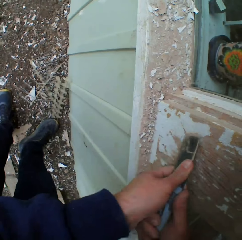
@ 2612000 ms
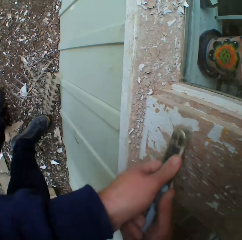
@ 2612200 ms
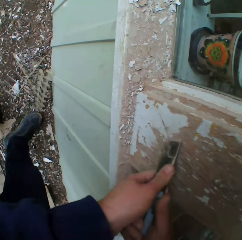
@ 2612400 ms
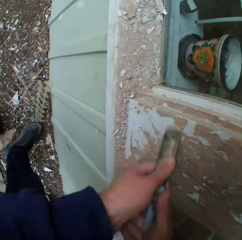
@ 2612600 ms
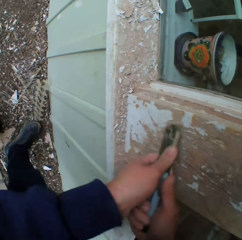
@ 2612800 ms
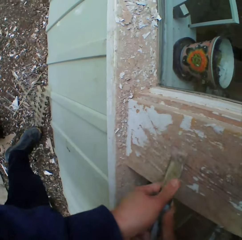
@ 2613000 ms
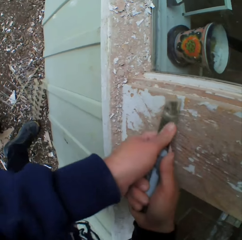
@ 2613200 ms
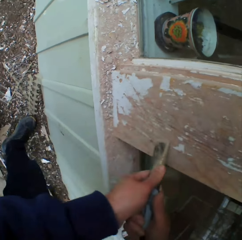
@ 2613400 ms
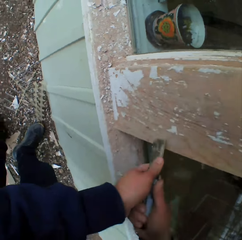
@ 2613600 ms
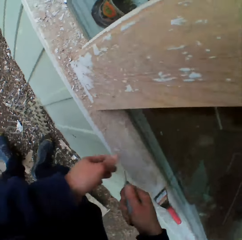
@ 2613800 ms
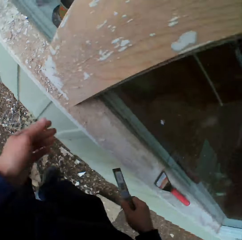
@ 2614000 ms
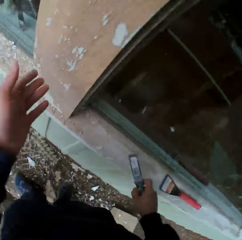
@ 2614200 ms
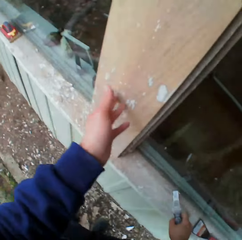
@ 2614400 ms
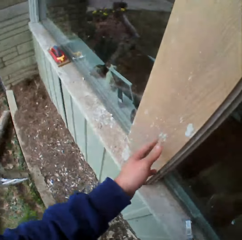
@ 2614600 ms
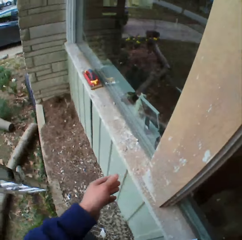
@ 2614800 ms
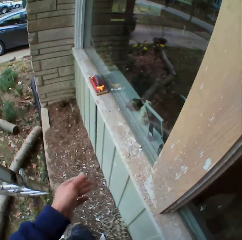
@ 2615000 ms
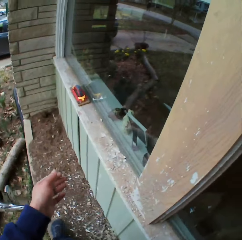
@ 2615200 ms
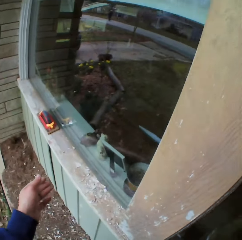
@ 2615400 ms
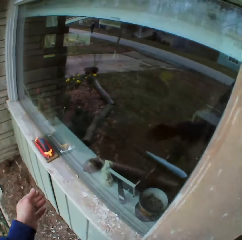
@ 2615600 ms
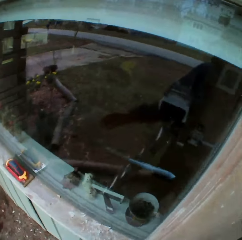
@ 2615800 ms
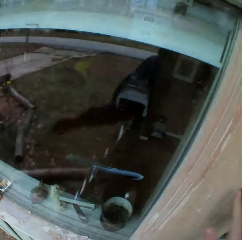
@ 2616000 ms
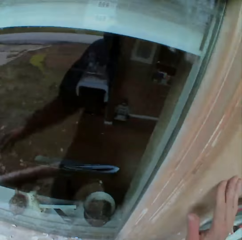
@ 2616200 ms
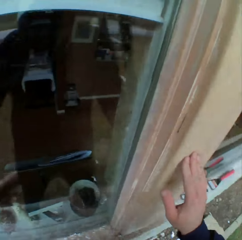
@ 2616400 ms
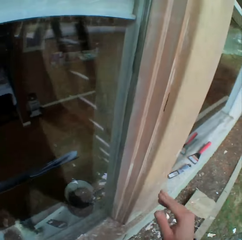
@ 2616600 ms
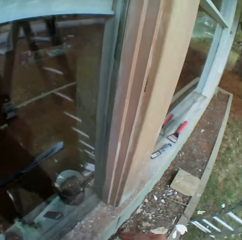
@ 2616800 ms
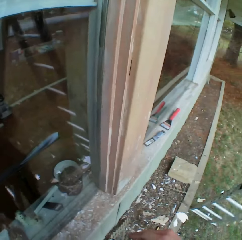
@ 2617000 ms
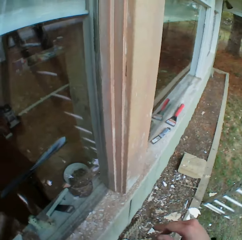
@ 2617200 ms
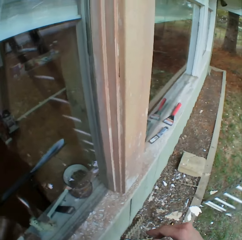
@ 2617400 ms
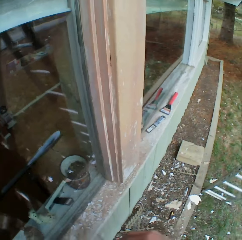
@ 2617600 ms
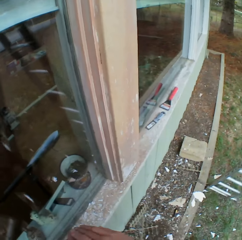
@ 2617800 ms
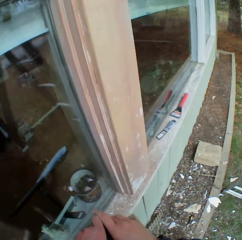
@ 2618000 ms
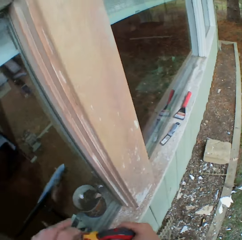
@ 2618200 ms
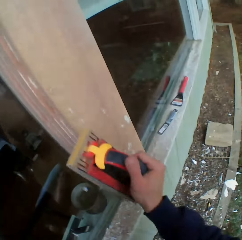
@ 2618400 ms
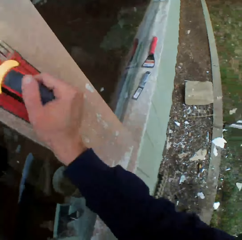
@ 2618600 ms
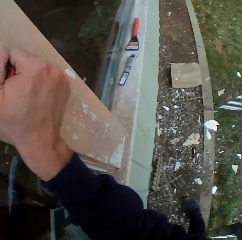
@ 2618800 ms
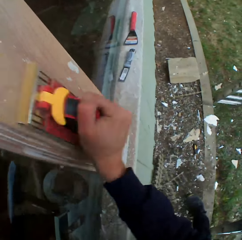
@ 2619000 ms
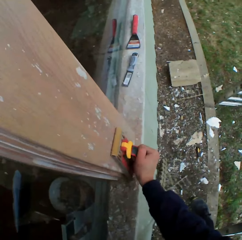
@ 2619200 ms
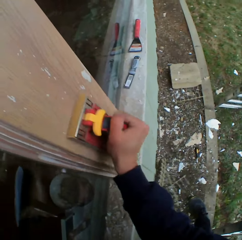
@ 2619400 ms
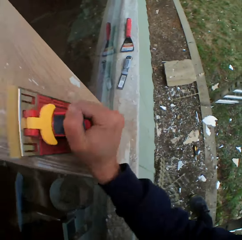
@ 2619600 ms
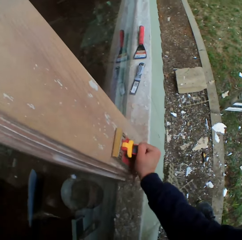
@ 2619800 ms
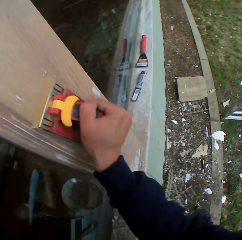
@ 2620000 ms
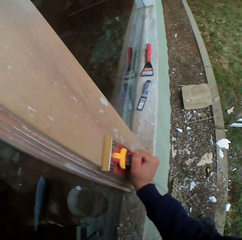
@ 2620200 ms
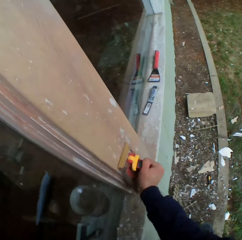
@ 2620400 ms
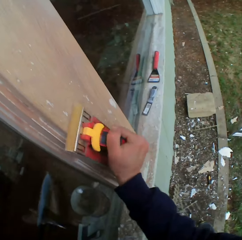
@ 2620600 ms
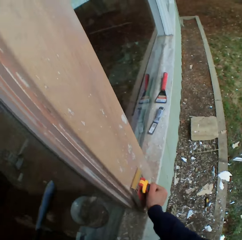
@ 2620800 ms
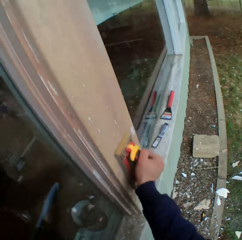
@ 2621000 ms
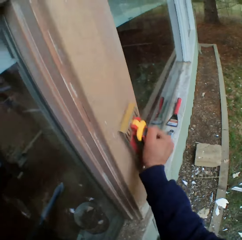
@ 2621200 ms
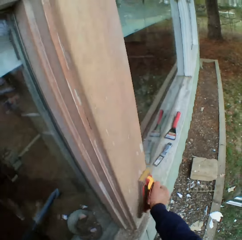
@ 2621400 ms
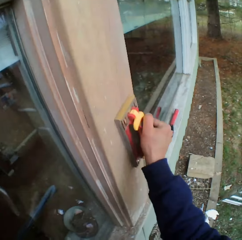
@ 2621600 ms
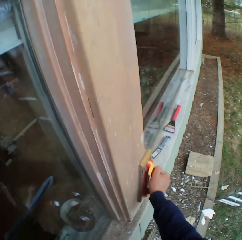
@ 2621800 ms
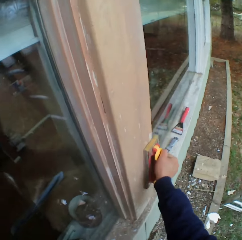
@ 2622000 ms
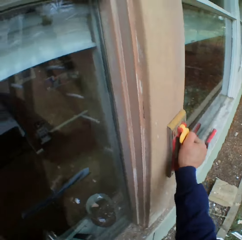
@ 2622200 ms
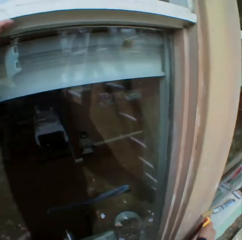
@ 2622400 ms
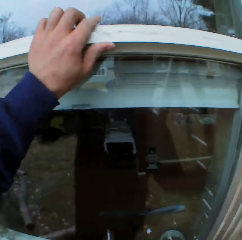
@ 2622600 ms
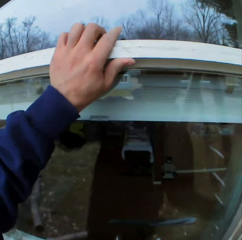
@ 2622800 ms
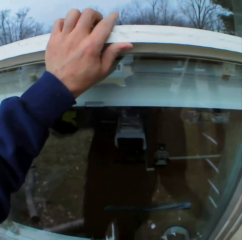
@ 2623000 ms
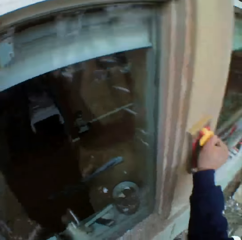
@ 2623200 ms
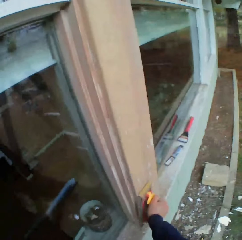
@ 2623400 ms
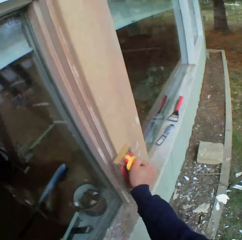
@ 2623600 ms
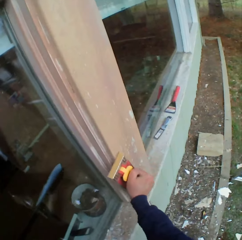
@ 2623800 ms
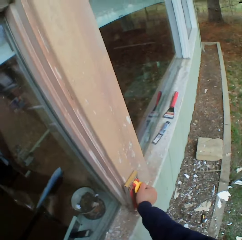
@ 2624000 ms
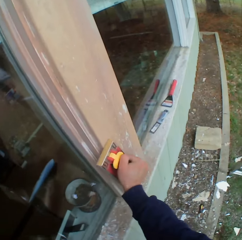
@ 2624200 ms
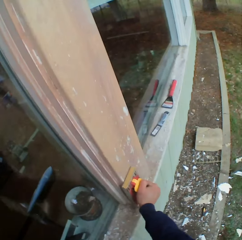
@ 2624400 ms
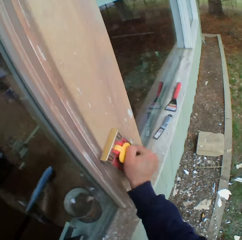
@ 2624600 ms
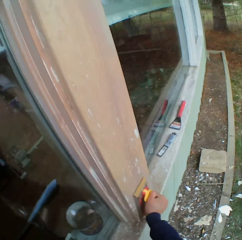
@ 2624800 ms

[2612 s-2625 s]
The camera wearer touches the surface. They put the scraper on the surface, walk beside the wall, look down, and pick up the sandpaper. They smoothen the wall with the sandpaper.

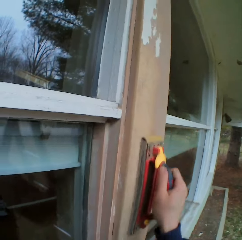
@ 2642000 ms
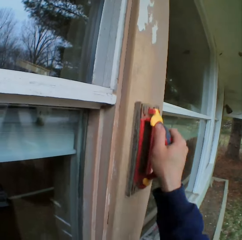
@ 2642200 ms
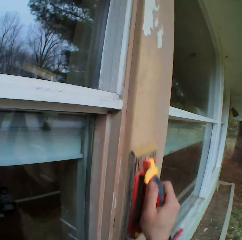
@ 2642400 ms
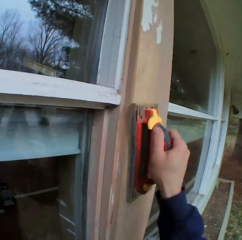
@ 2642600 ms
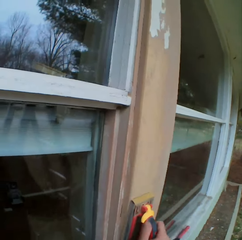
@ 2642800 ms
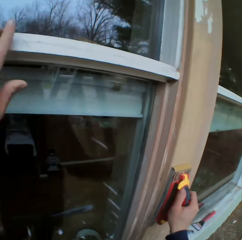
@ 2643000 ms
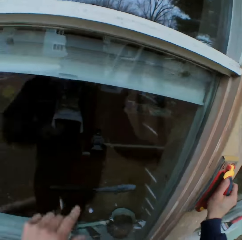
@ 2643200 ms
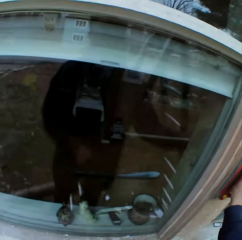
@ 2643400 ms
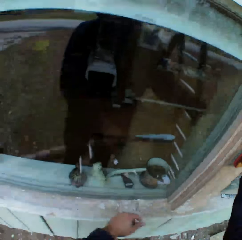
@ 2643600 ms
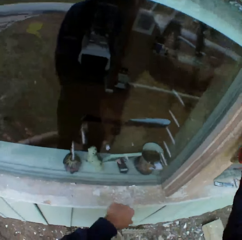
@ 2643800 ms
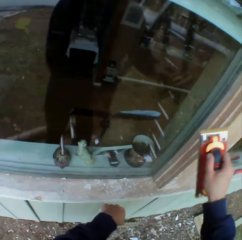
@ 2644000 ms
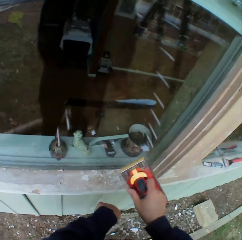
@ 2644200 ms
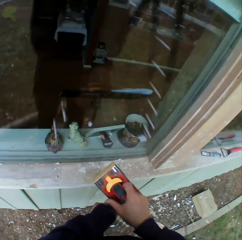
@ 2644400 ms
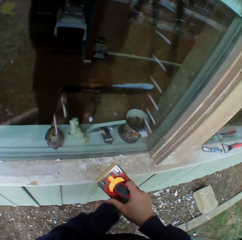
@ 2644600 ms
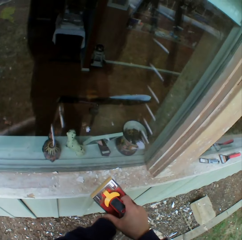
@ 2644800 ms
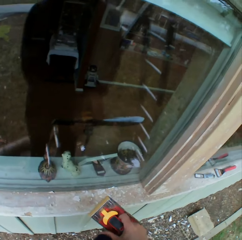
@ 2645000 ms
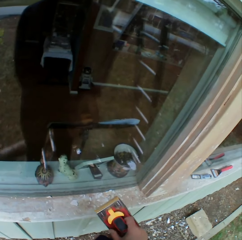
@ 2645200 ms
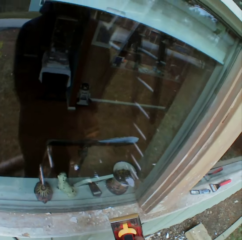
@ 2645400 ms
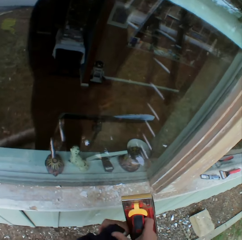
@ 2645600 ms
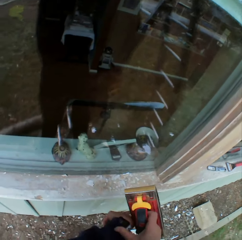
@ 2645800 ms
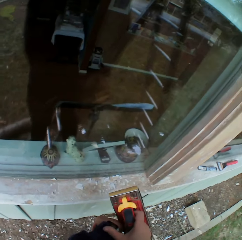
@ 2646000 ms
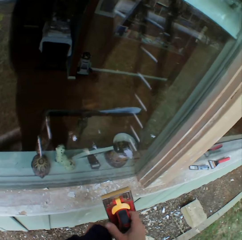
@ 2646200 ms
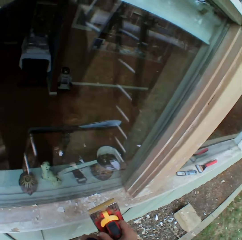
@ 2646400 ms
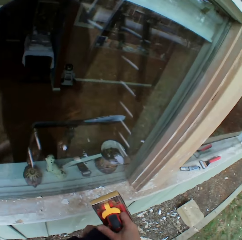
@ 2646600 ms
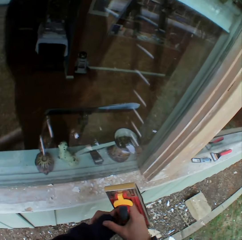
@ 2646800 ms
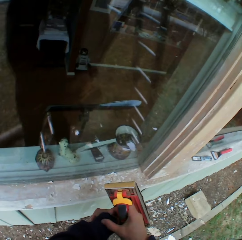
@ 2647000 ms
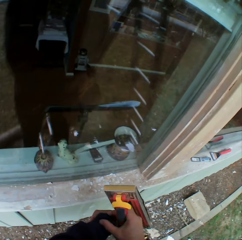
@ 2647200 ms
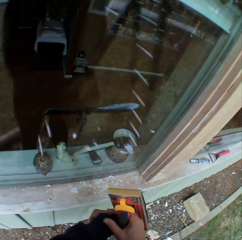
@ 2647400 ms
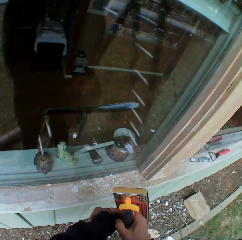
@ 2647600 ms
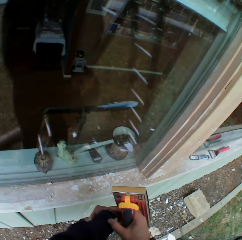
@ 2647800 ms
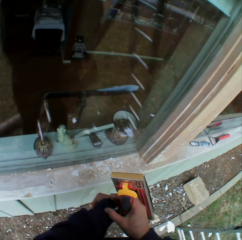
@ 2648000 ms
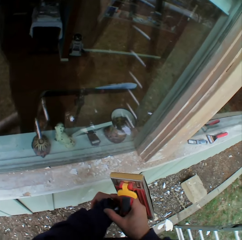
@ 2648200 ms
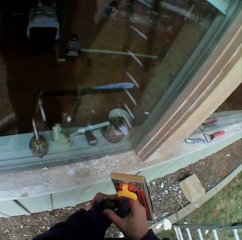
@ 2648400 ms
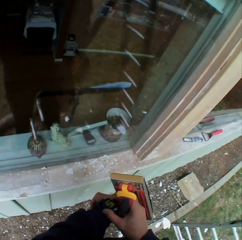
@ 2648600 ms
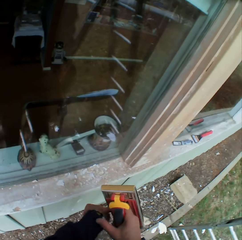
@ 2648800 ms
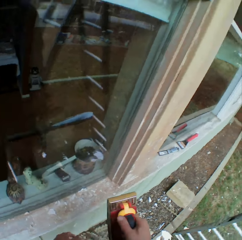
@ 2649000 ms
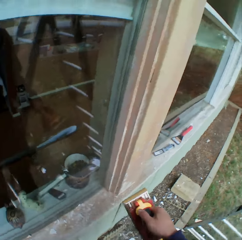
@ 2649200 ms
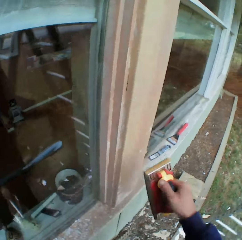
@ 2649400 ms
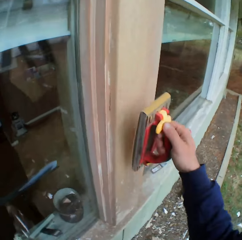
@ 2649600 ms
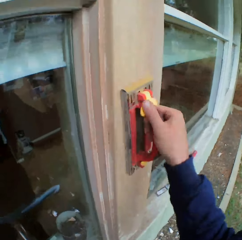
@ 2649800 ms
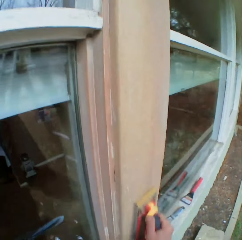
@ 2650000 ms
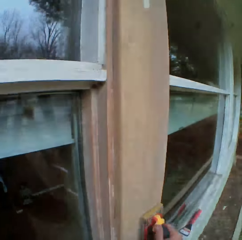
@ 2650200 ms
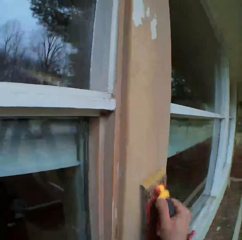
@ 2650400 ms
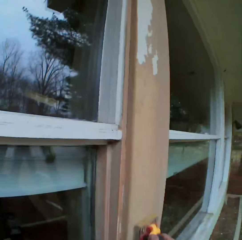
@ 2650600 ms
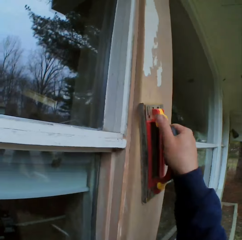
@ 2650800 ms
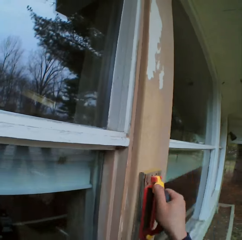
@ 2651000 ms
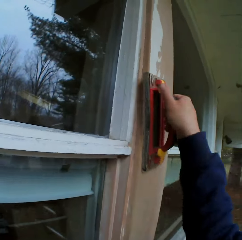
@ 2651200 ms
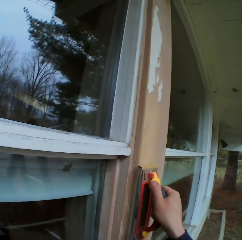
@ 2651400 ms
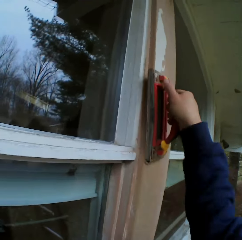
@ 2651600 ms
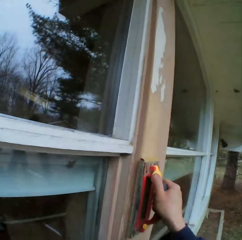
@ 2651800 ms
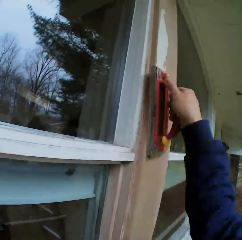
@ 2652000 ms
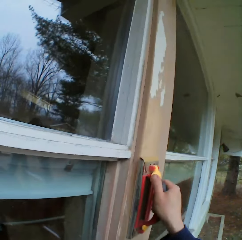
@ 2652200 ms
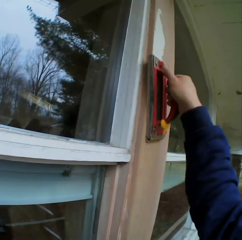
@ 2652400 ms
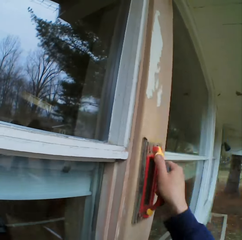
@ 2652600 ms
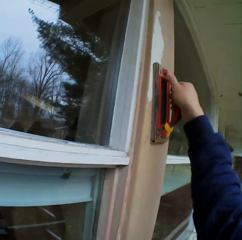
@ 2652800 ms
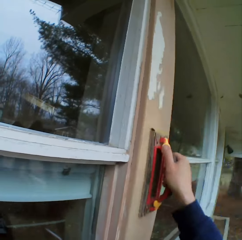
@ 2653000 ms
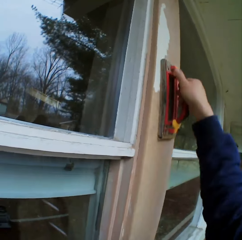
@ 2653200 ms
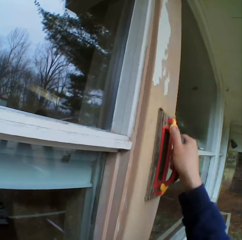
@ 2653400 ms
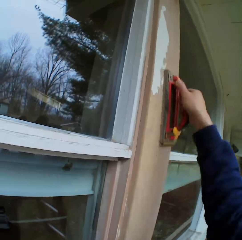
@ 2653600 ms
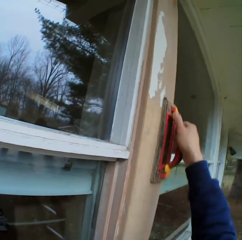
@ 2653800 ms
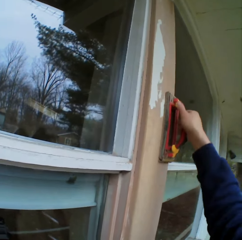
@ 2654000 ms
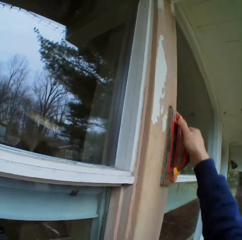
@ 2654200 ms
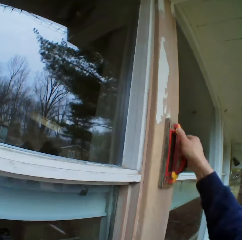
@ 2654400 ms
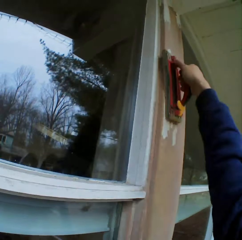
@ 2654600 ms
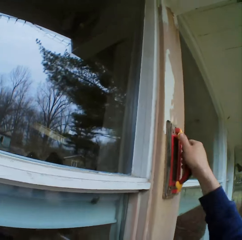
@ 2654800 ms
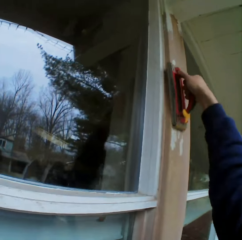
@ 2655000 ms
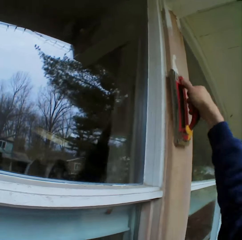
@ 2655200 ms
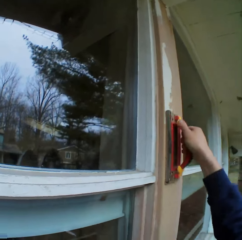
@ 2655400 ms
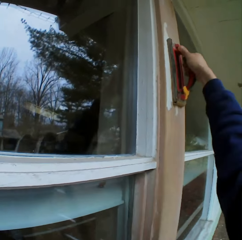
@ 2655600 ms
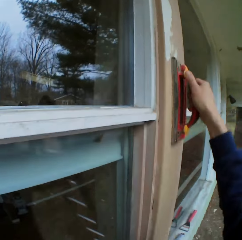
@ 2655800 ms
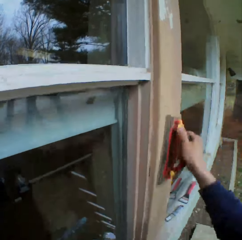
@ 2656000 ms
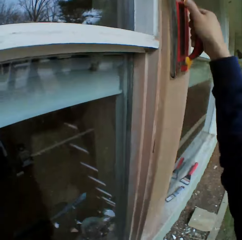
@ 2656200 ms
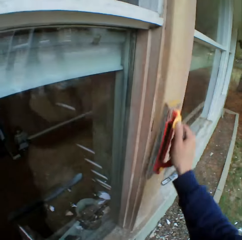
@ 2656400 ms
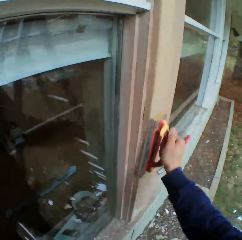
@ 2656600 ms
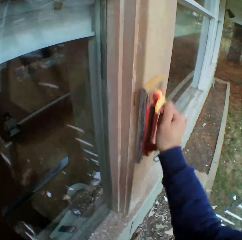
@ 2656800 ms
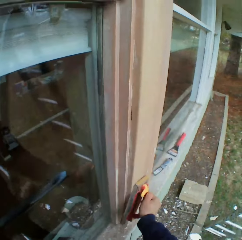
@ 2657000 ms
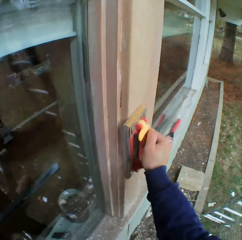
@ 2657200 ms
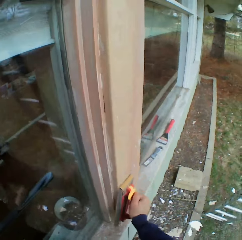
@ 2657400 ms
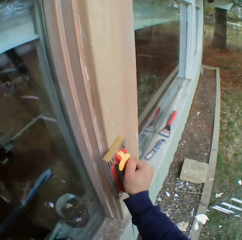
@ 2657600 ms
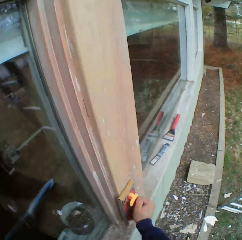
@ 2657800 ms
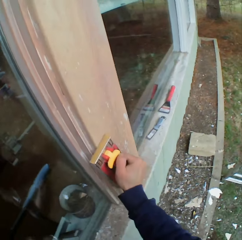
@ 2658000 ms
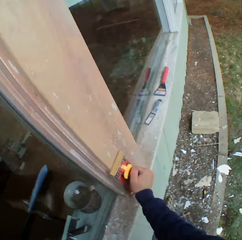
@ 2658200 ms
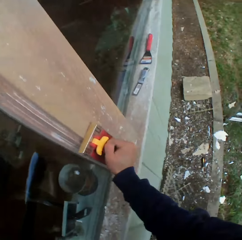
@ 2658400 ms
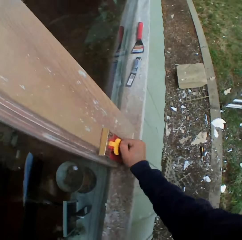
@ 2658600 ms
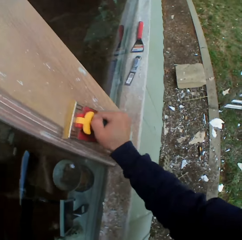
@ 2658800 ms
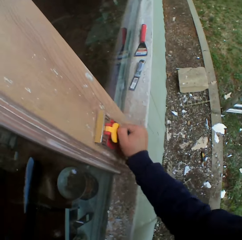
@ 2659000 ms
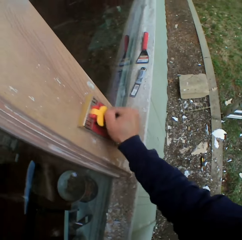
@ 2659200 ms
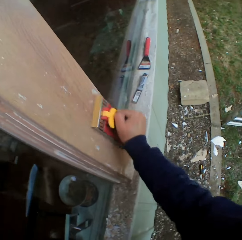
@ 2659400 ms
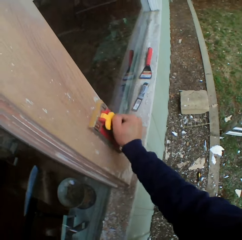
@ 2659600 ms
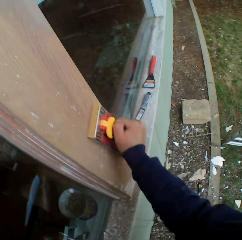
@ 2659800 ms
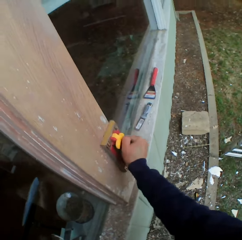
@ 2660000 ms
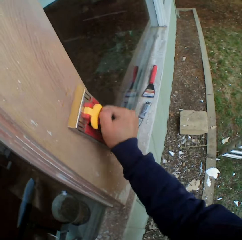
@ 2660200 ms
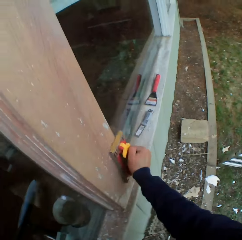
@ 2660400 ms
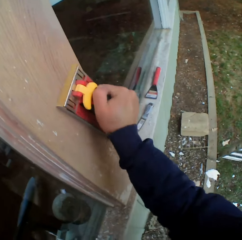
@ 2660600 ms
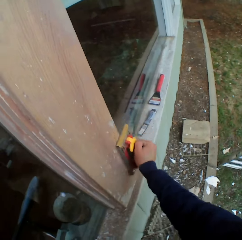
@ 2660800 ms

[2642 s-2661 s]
The camera wearer looks at the window. He presses his wrist watch. He smoothens the wall with the sandpaper.
